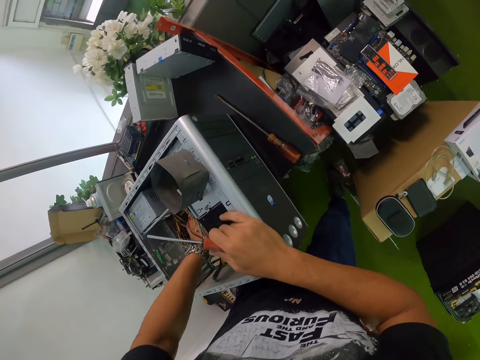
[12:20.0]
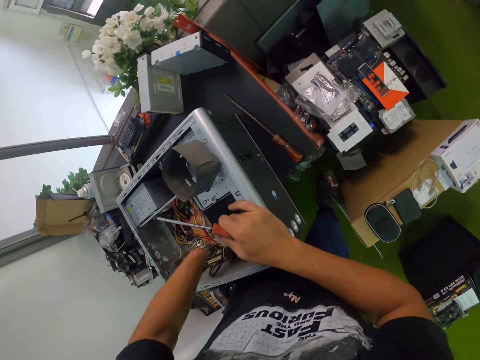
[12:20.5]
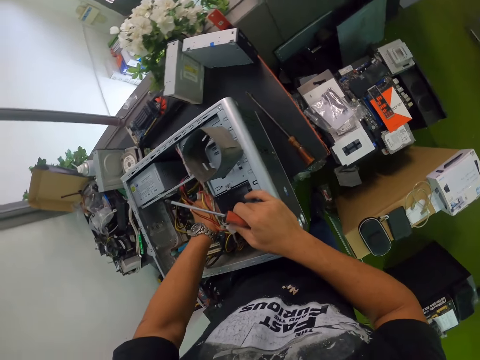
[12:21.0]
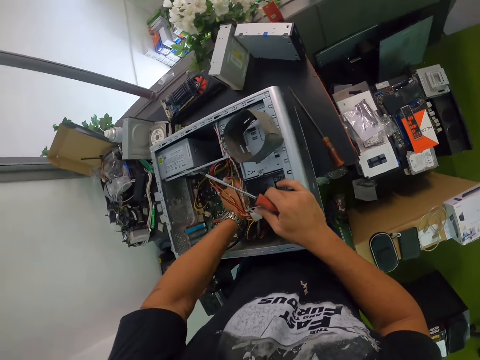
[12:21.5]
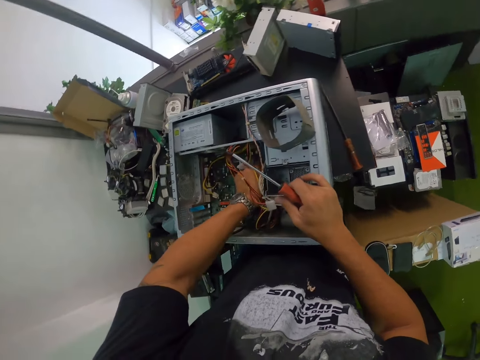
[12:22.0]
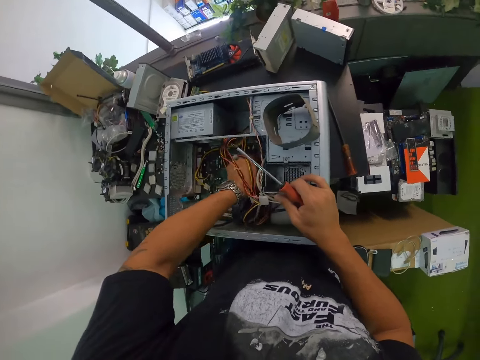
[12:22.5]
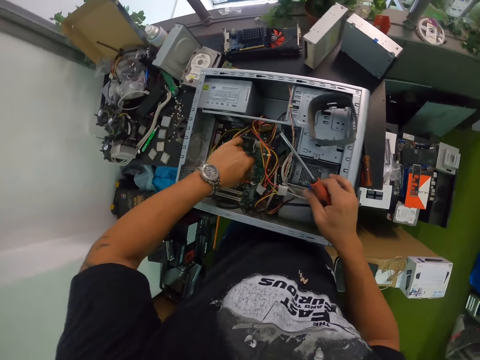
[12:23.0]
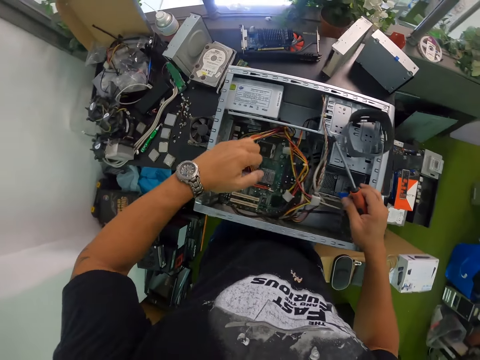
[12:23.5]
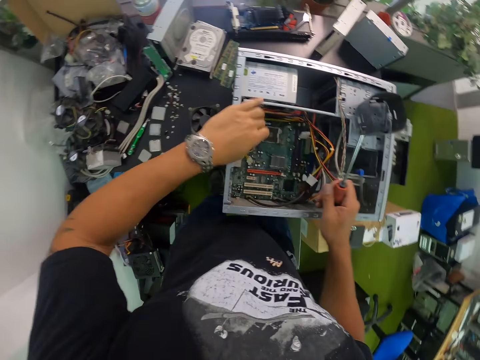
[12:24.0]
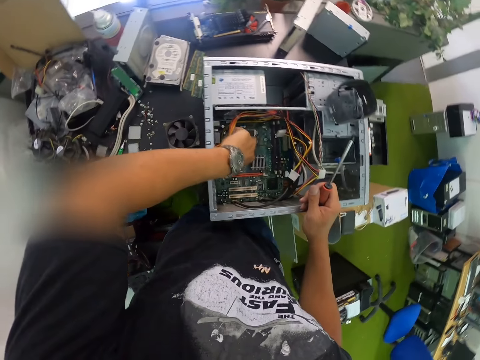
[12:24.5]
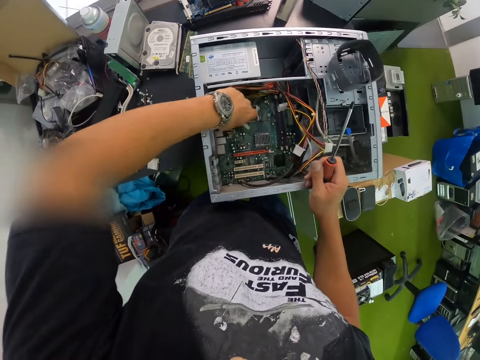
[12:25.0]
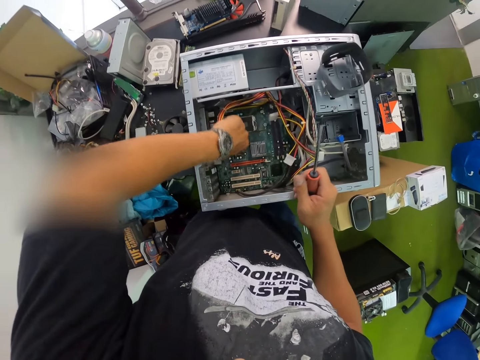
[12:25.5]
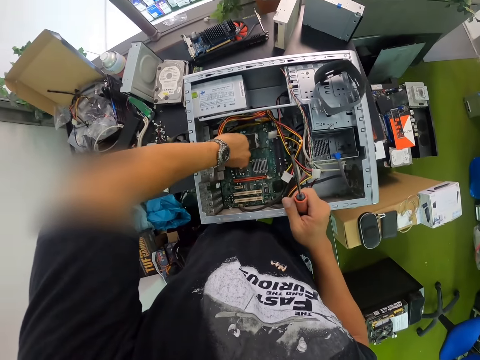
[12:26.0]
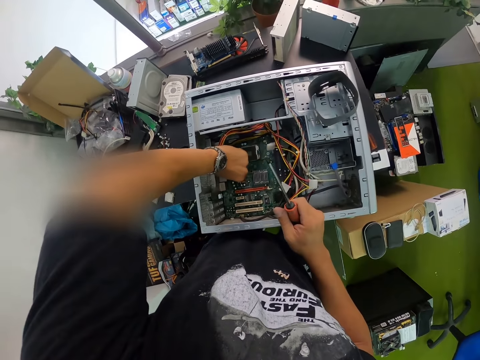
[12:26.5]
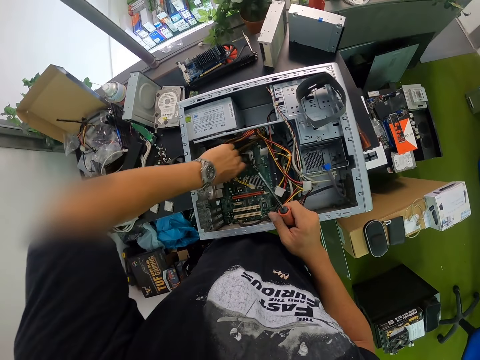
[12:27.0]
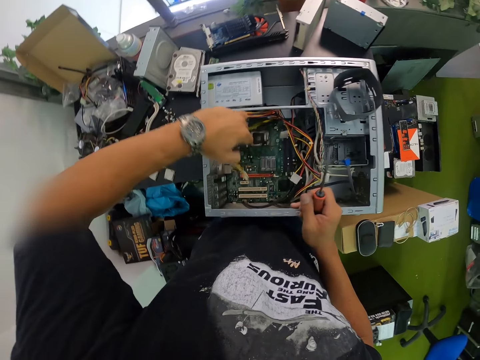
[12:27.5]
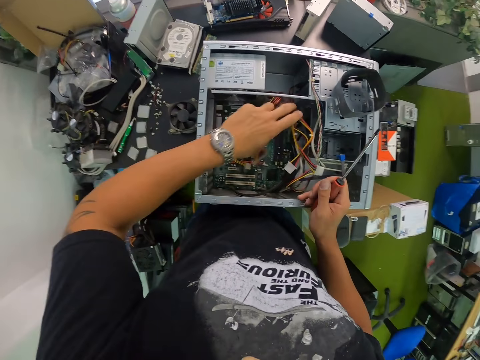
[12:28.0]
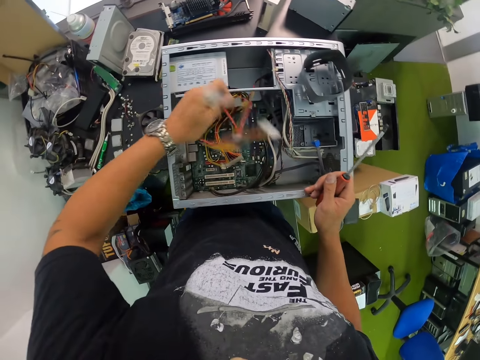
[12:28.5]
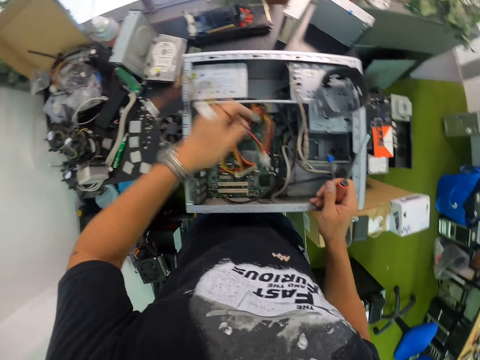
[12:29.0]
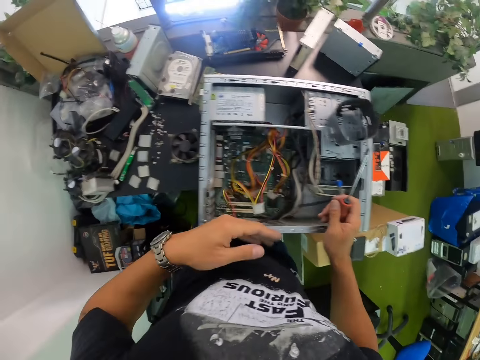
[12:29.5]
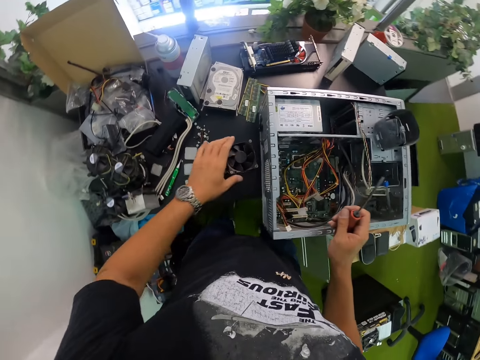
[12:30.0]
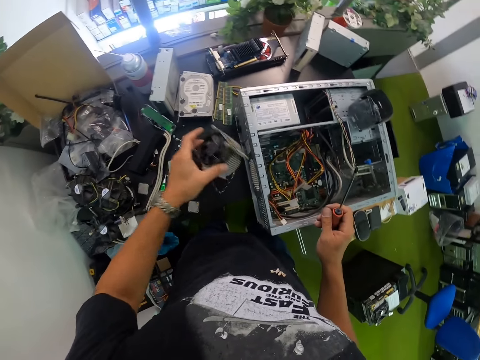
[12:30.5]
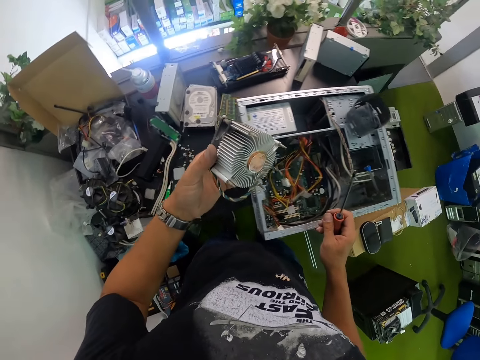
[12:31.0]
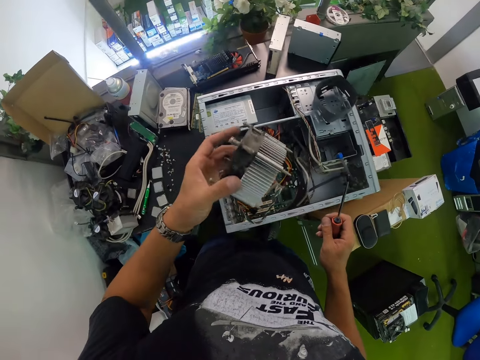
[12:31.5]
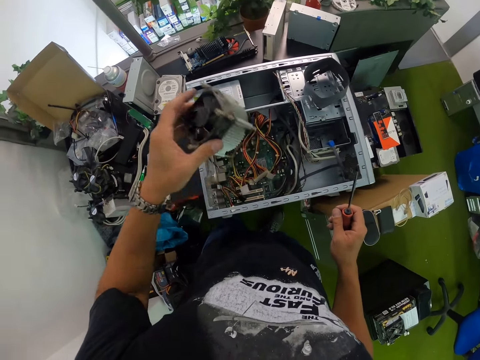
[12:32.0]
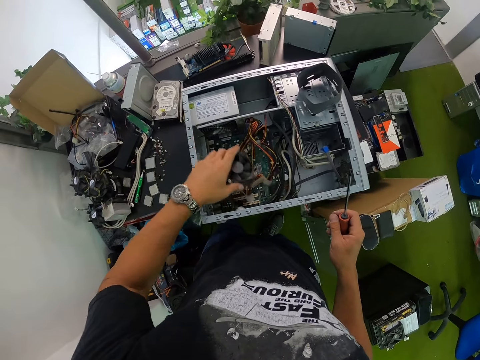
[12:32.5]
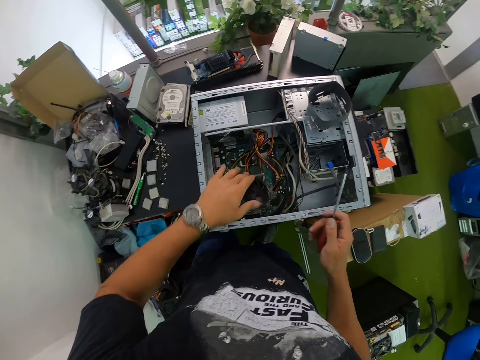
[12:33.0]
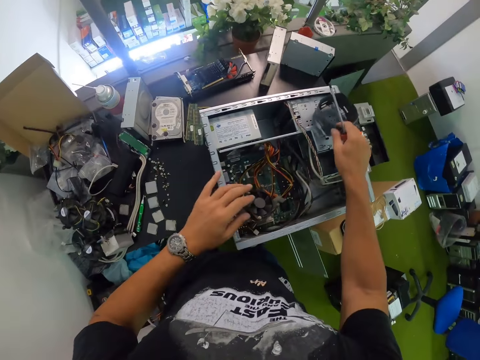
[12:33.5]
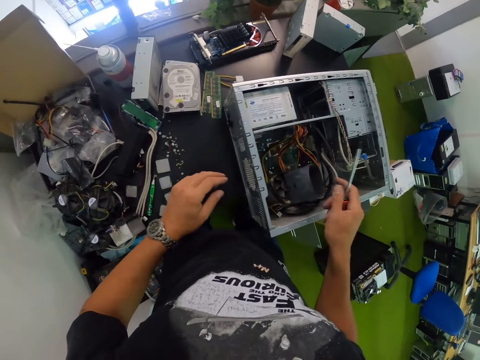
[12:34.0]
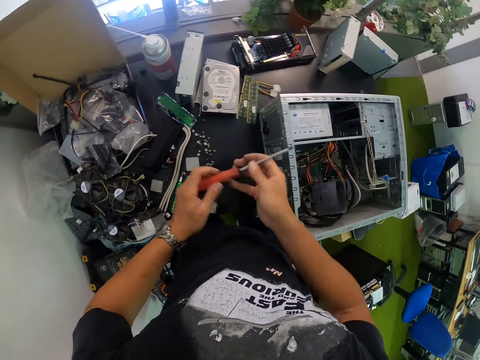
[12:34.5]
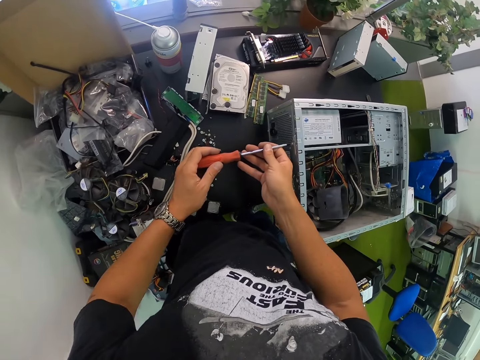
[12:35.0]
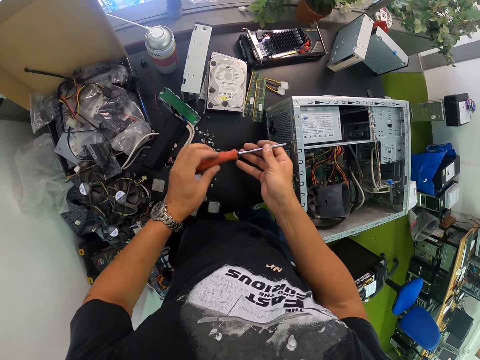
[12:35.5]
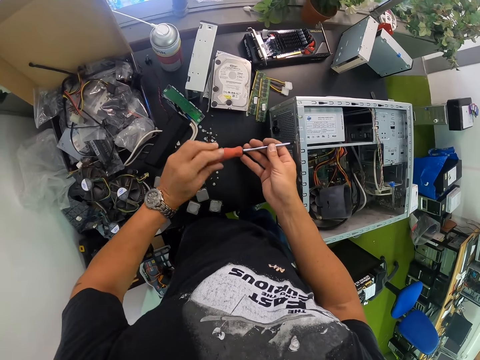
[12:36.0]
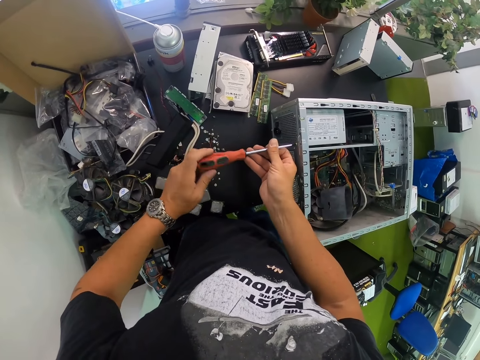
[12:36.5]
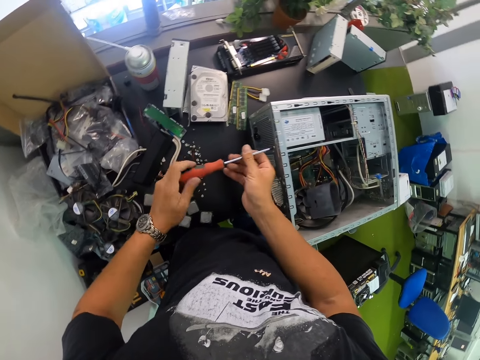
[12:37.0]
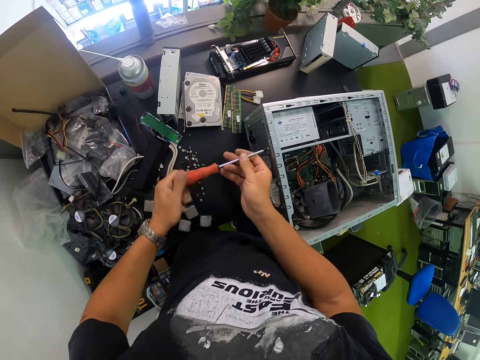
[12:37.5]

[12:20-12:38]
The camera wearer pulls out a cable in the computer case with his left hand. He holds the cable in the computer case with his left hand. He drops the cable in the computer case with his left hand. He picks up the fan on the table with his left hand. He places the fan on the motherboard in the computer case with his left hand. He picks up the case of the fan on the computer case with his right hand. He drops the case in the computer case with his right hand. He holds the screwdriver with both hands. He unscrews a screw in the computer case with the screwdriver with both hands.

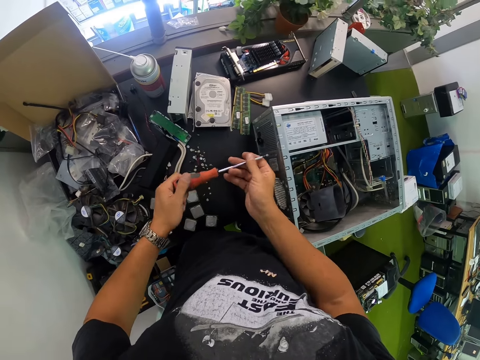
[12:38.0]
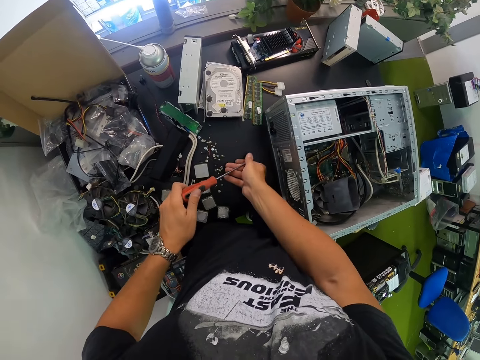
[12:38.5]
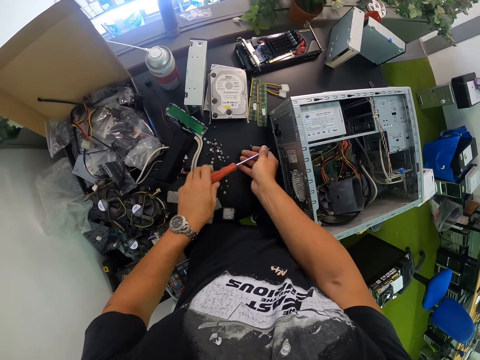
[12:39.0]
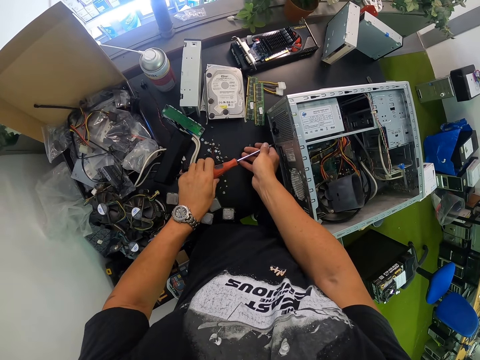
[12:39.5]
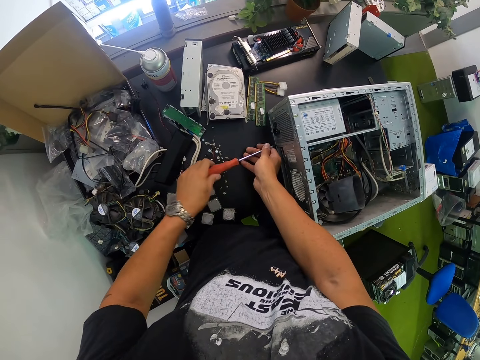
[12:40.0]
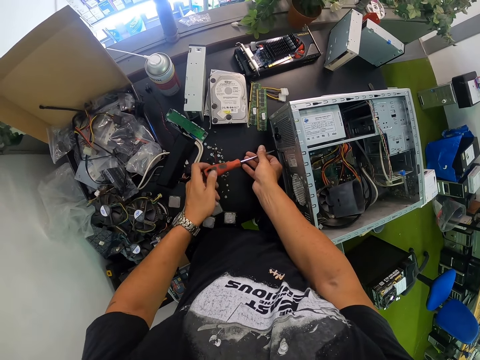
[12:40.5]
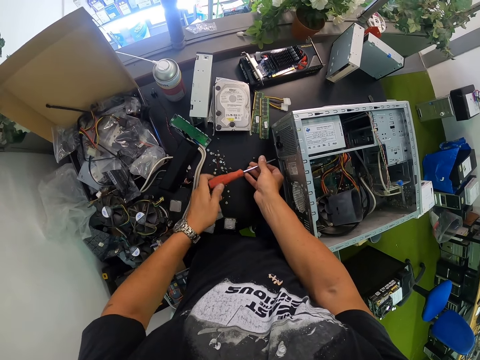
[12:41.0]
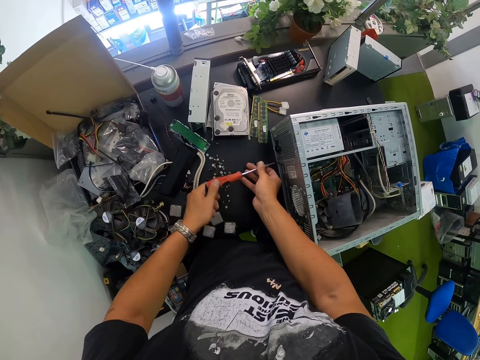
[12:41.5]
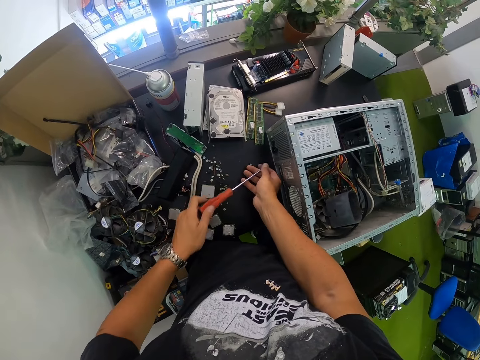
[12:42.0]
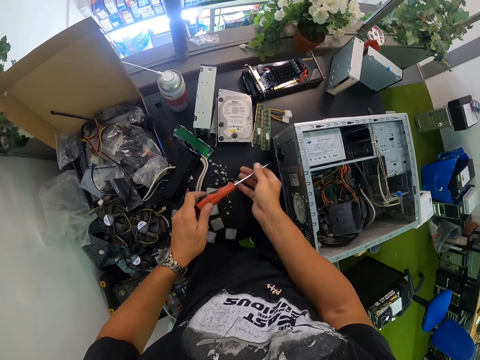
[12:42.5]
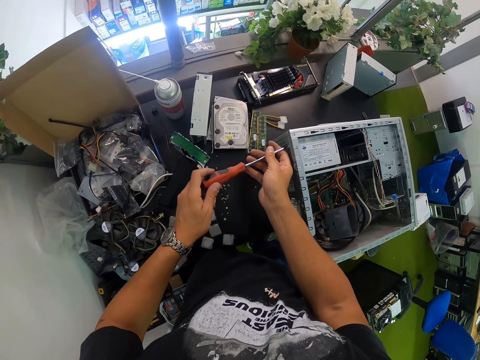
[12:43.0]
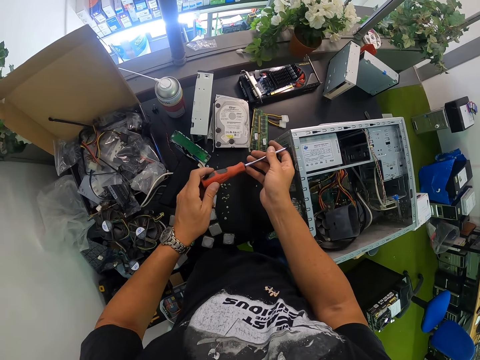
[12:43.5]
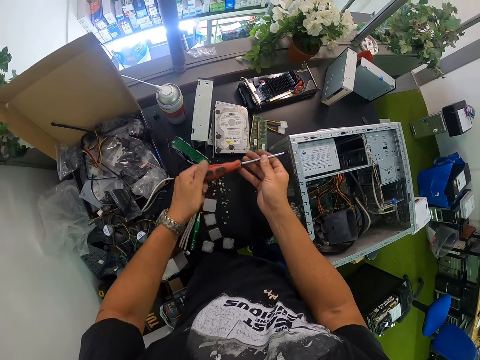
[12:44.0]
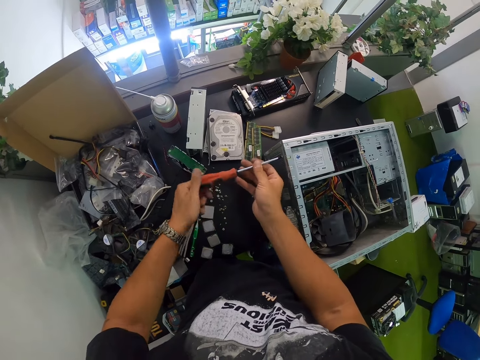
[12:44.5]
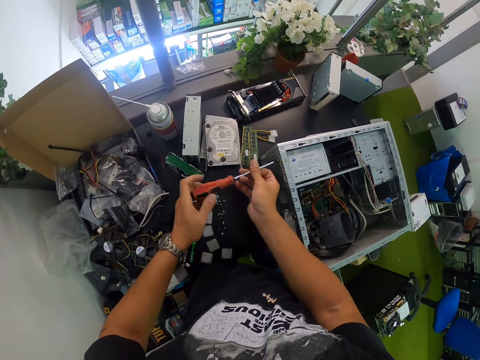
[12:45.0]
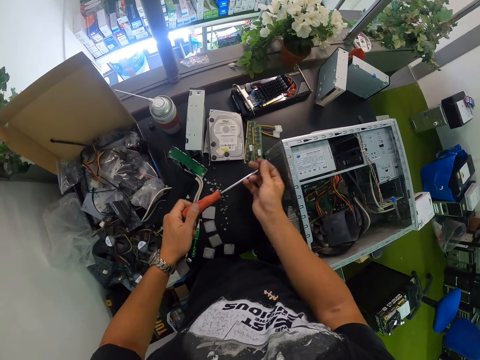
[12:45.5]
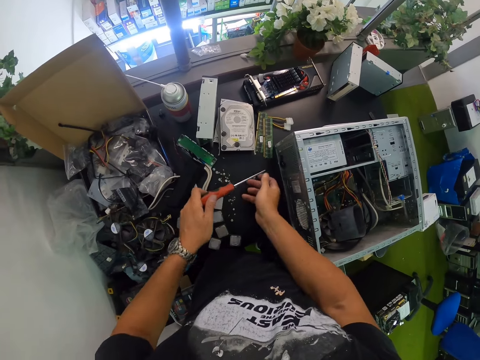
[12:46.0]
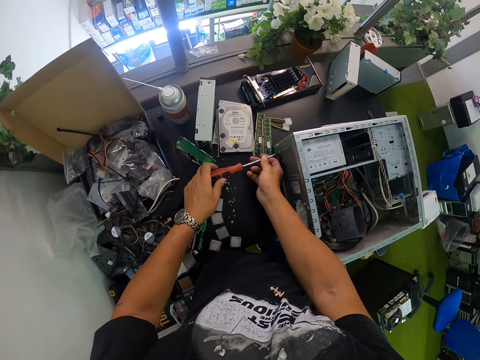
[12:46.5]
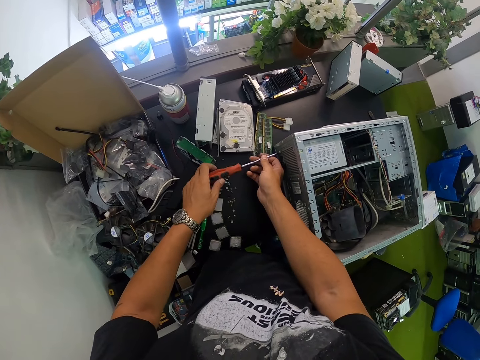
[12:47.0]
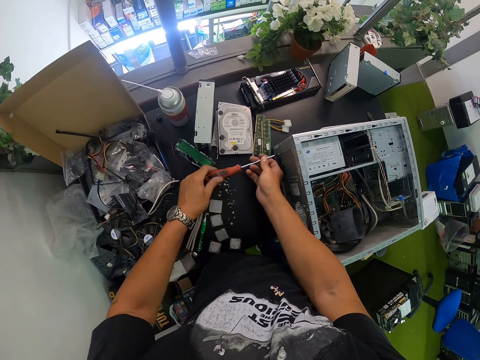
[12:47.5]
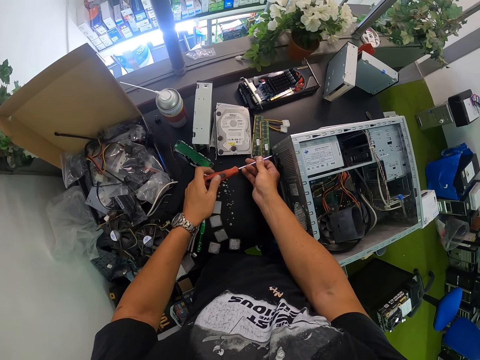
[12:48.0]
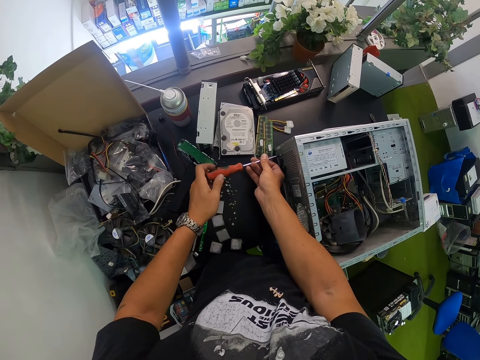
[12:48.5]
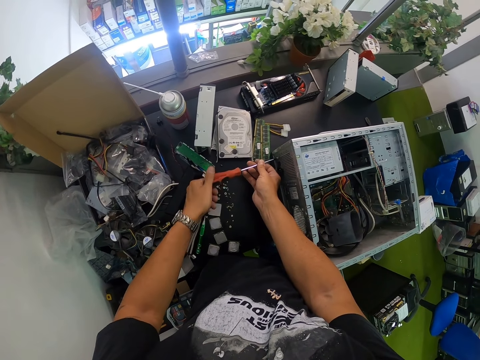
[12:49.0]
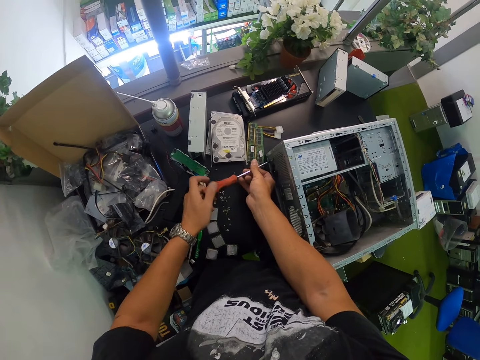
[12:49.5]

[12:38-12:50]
The camera wearer drops the screw on the table with his right hand. He unscrews a screw in the computer case with the screwdriver with both hands. He drops the screw on the table with his right hand. He unscrews a screw in the computer case with the screwdriver with both hands. He drops the screw on the table with his right hand. He unscrews a screw in the computer case with the screwdriver with both hands.
